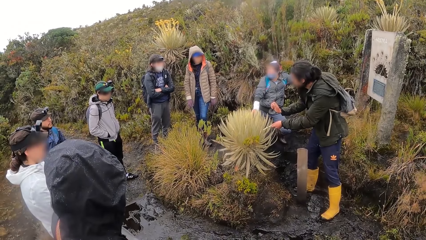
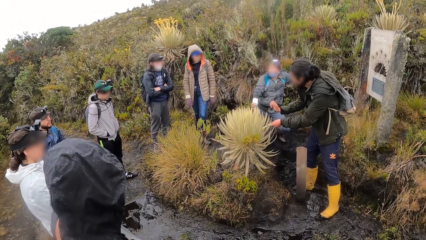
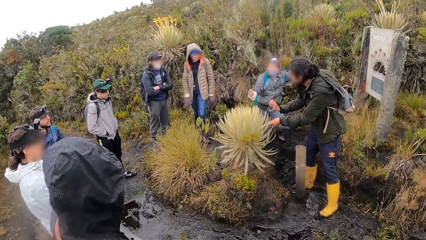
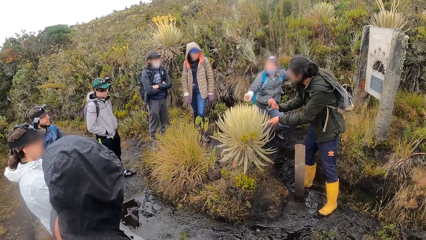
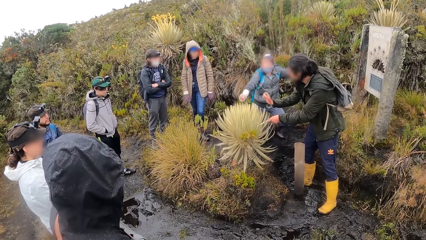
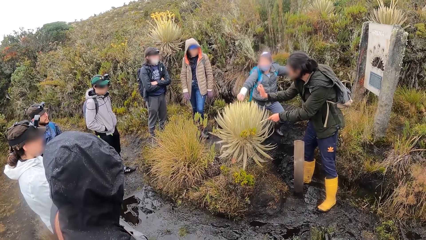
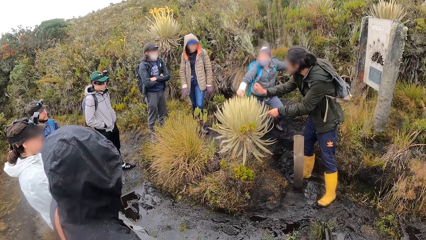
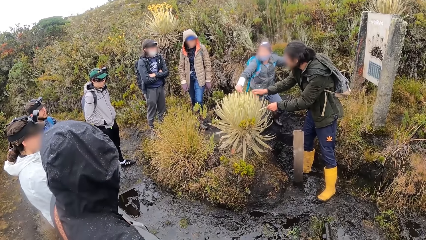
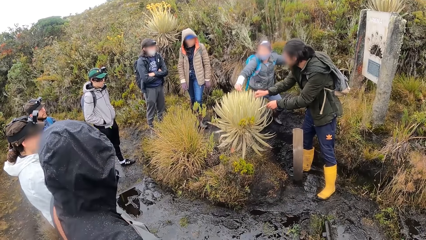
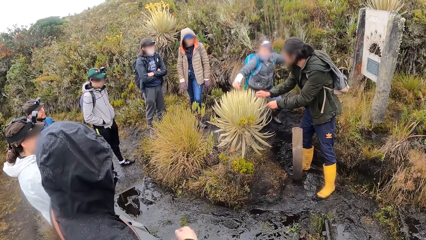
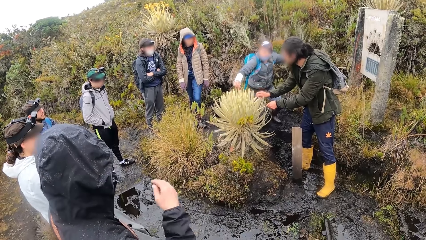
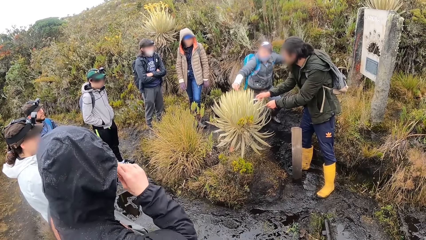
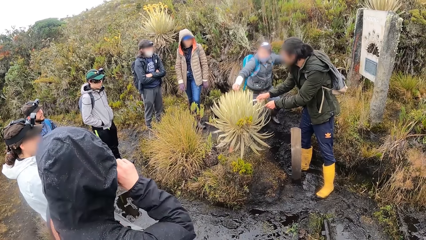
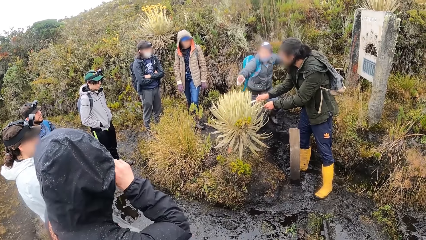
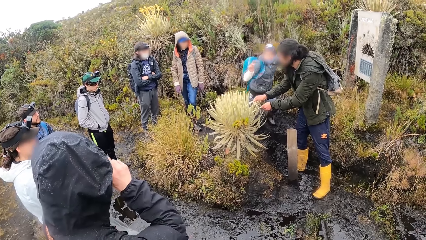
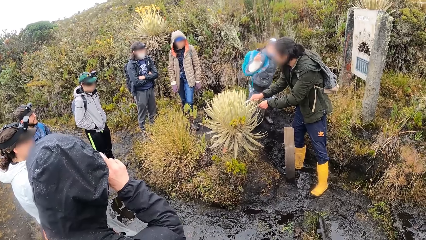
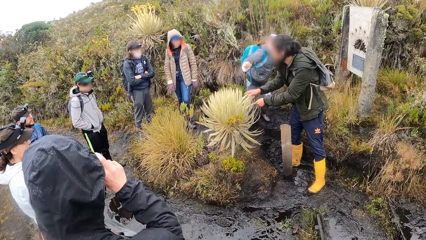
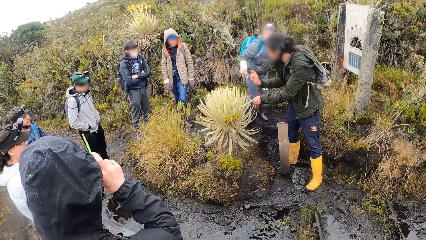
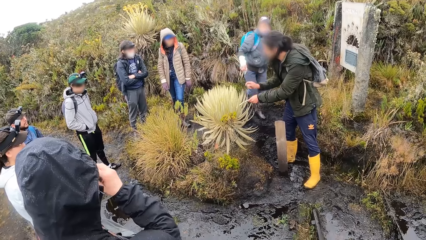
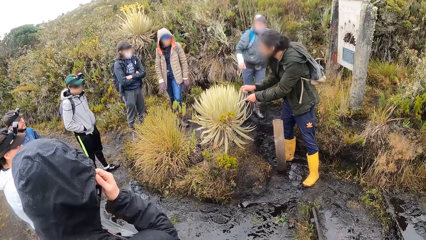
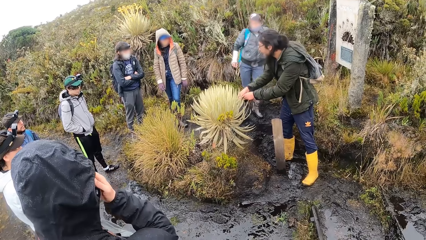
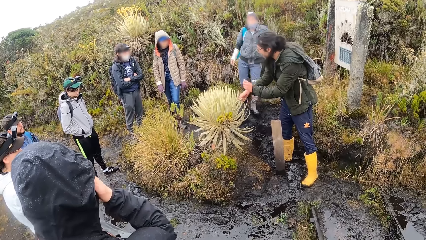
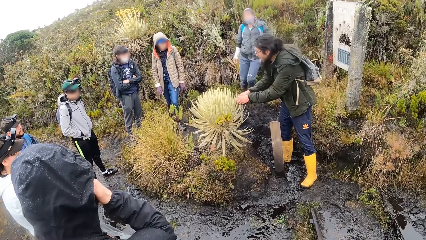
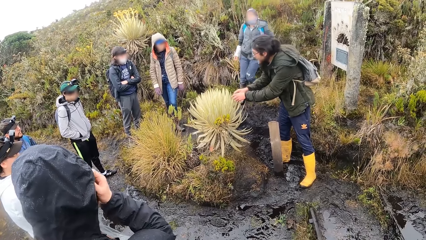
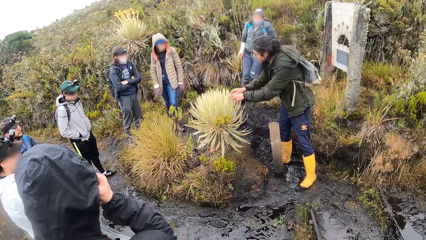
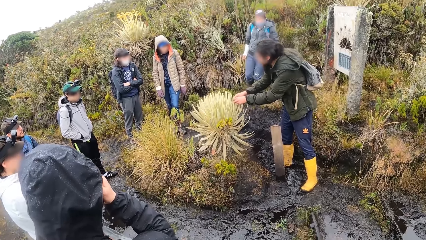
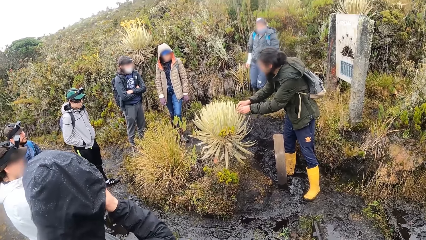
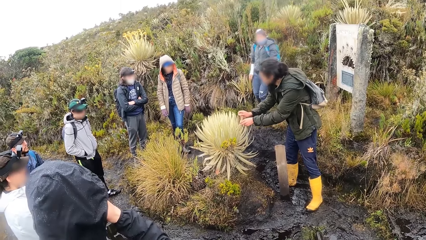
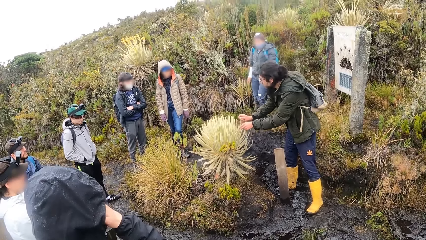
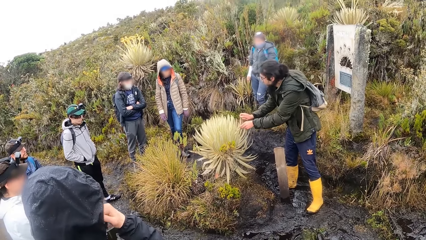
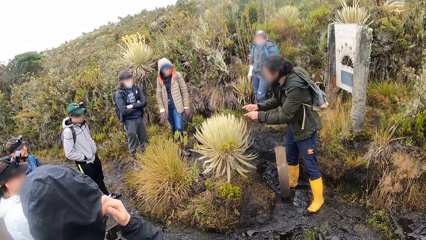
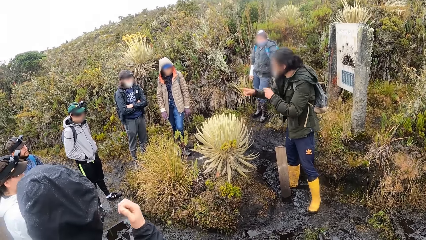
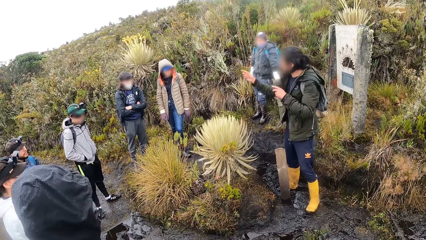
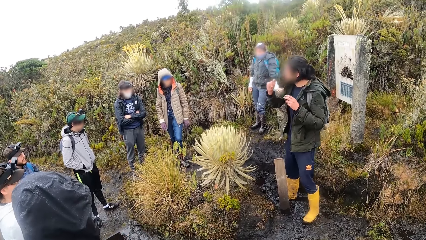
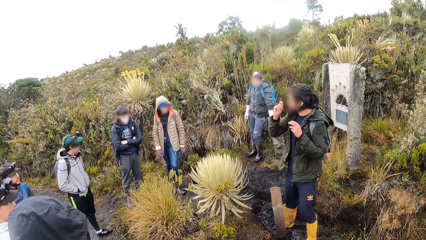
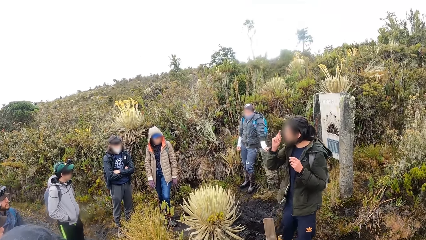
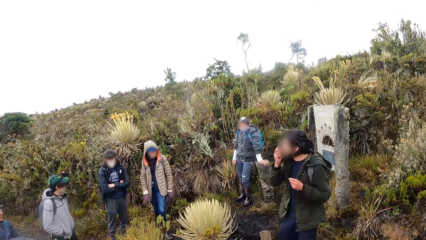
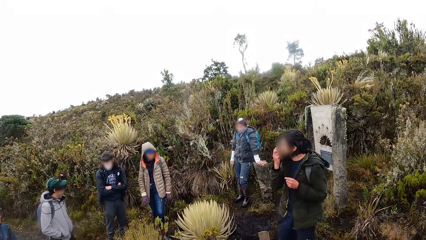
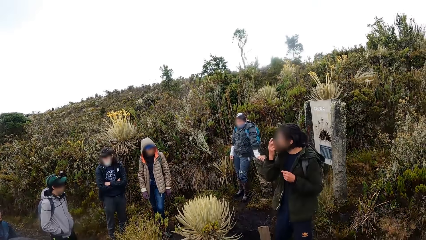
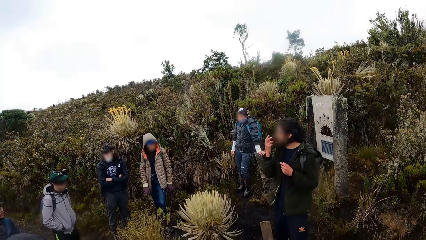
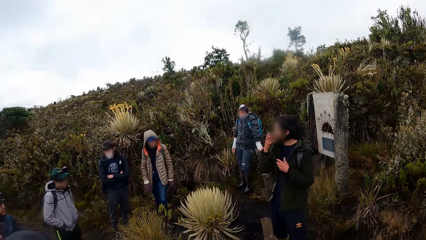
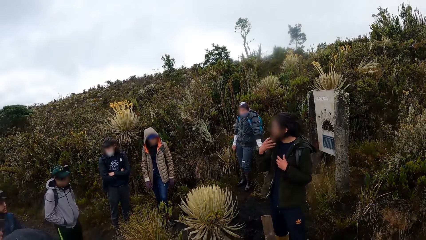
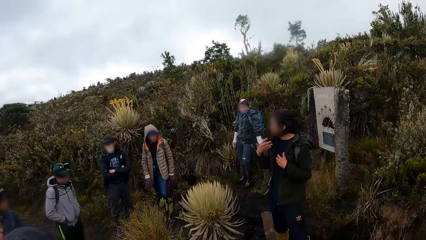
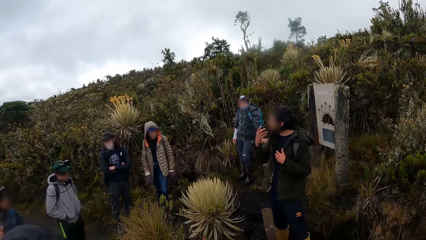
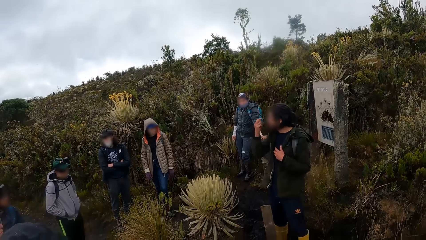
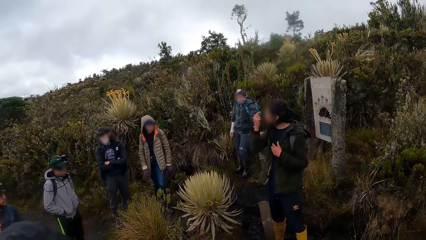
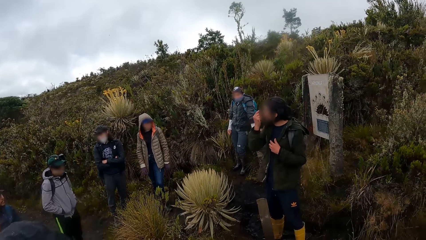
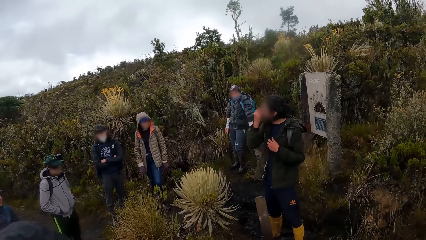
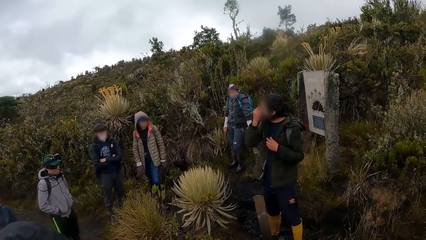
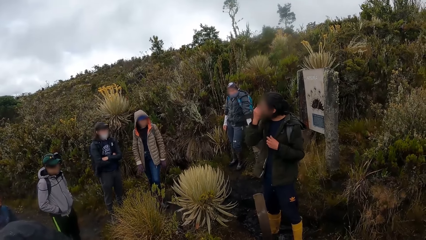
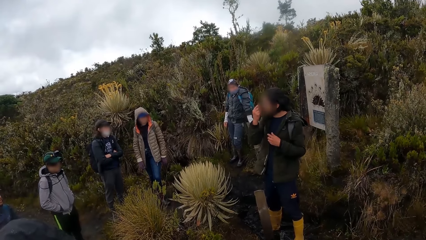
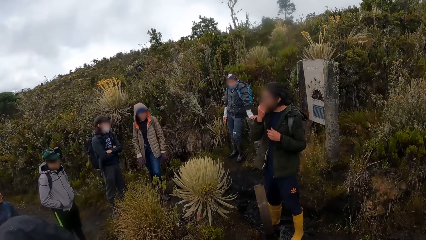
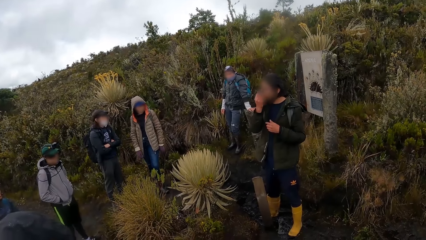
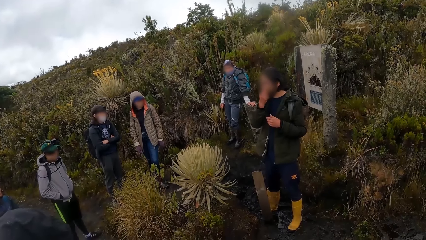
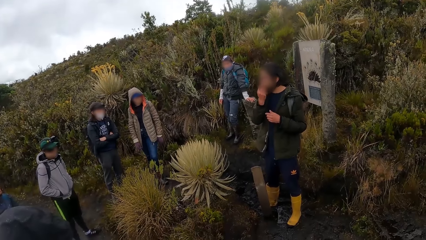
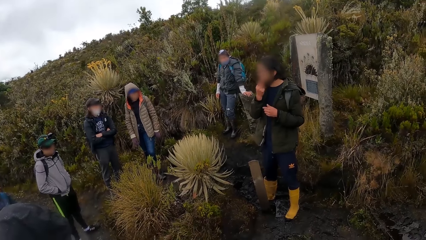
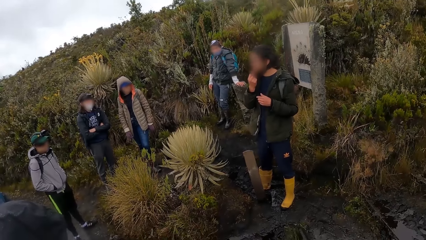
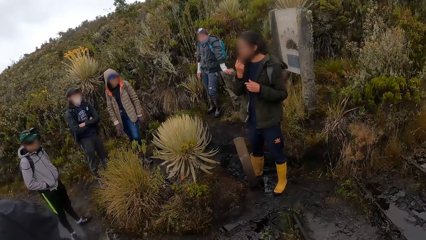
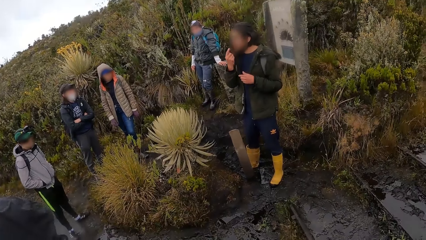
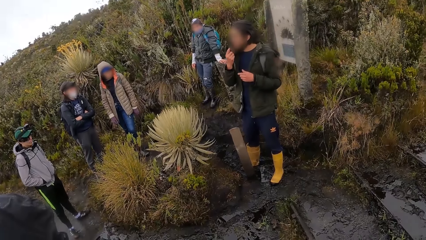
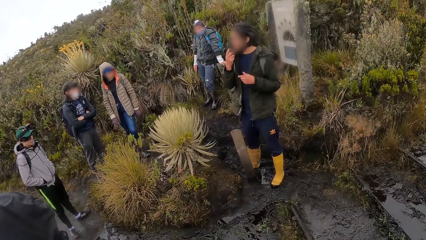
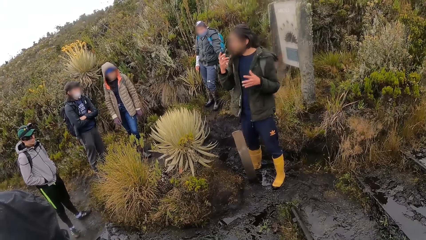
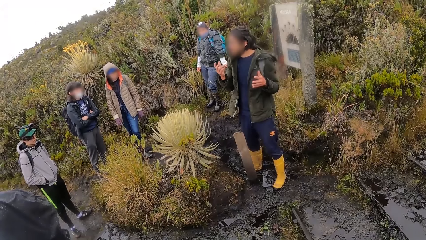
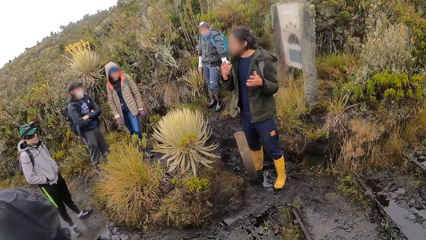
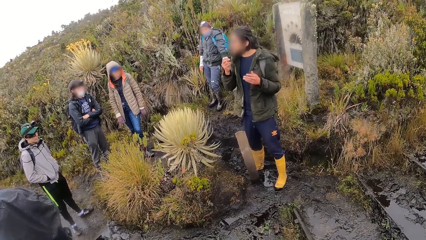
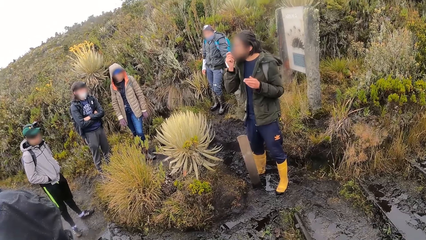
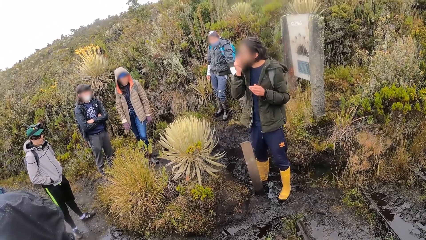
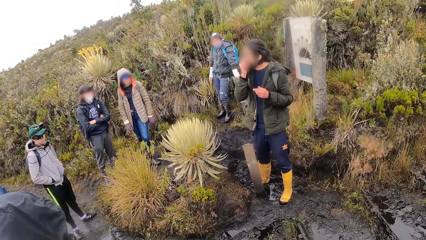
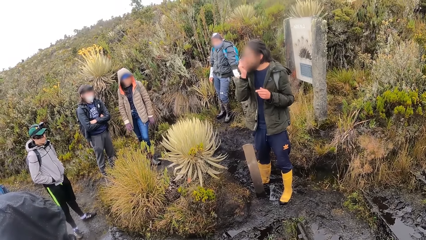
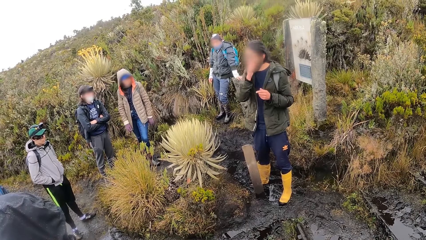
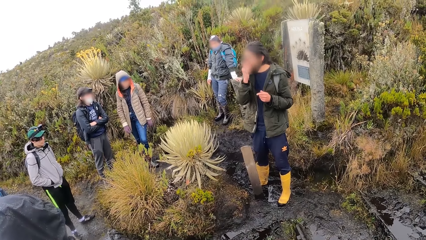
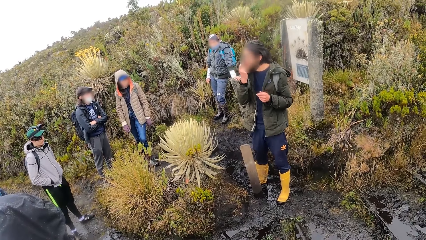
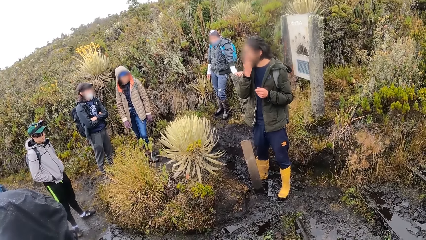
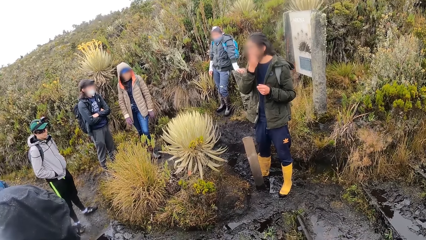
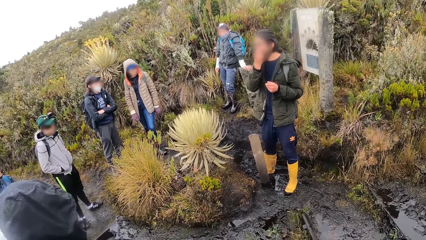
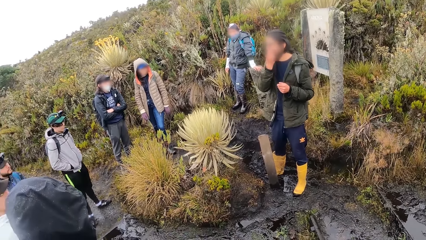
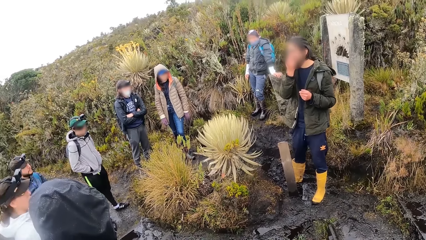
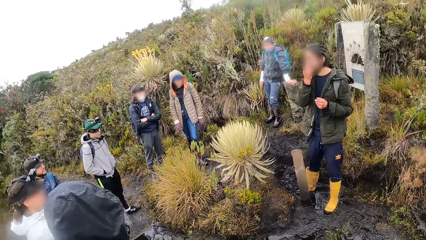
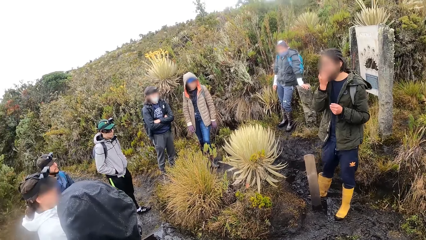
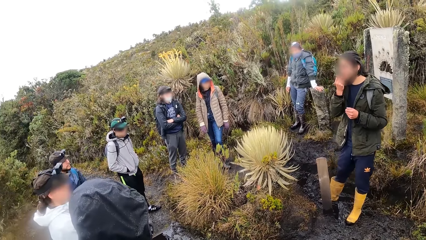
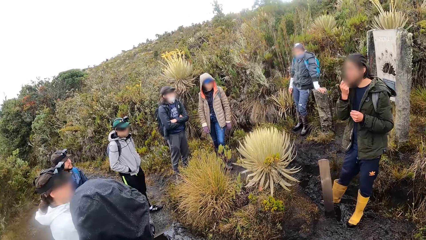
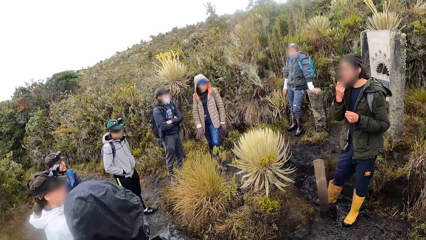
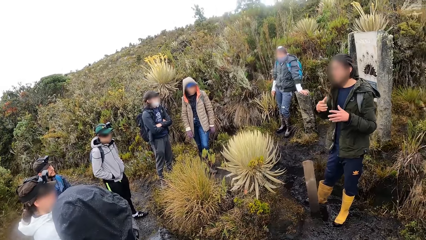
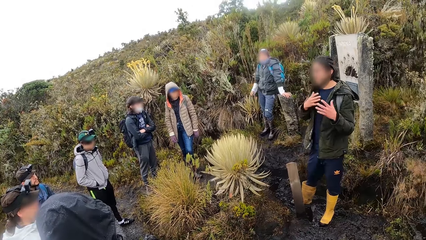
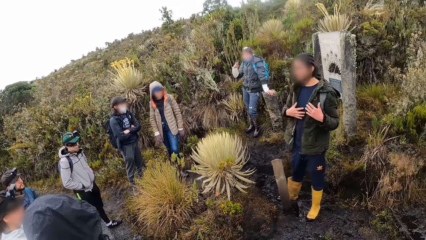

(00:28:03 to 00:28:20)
A man interacts with the group of people in the forest. A woman moves around. The man moves a hand, touches a plant, uses gestures, touches the plant, and uses gestures.
